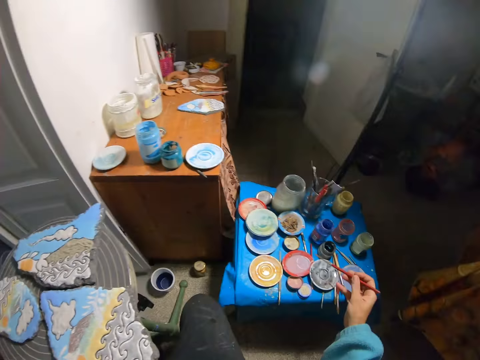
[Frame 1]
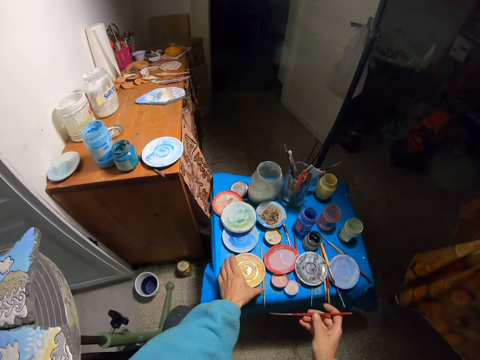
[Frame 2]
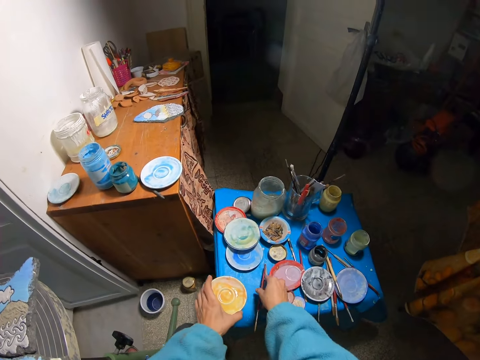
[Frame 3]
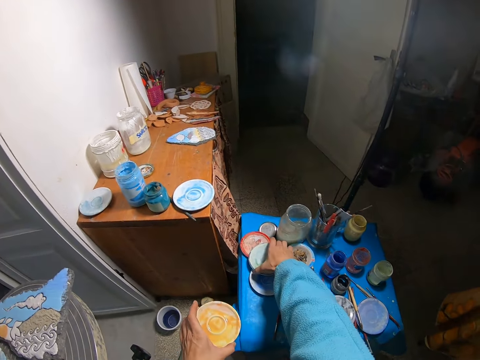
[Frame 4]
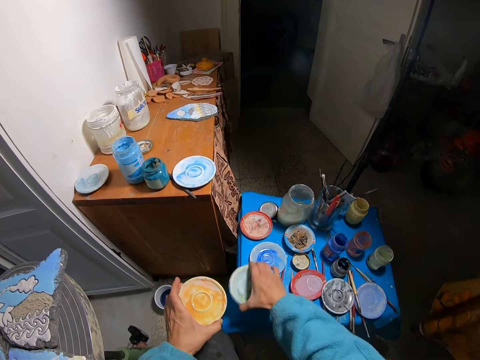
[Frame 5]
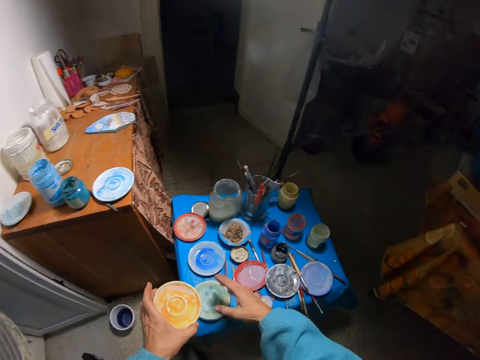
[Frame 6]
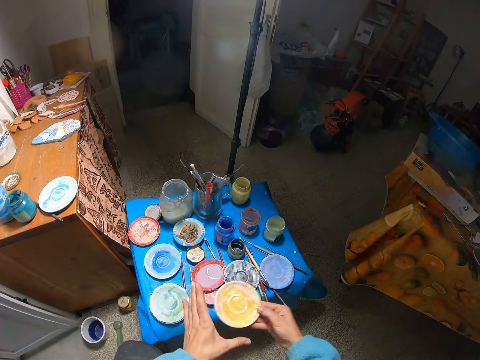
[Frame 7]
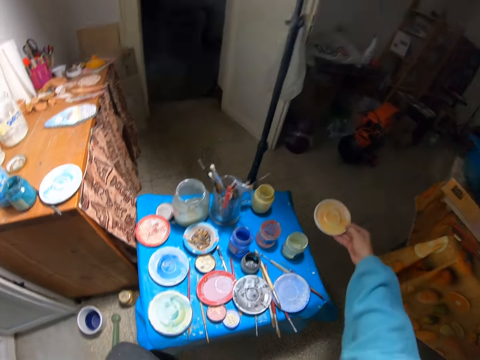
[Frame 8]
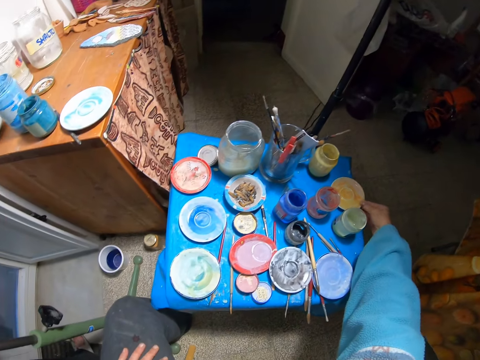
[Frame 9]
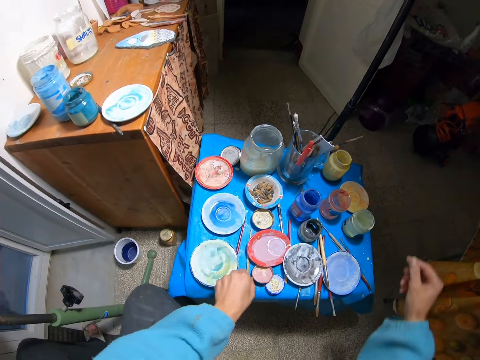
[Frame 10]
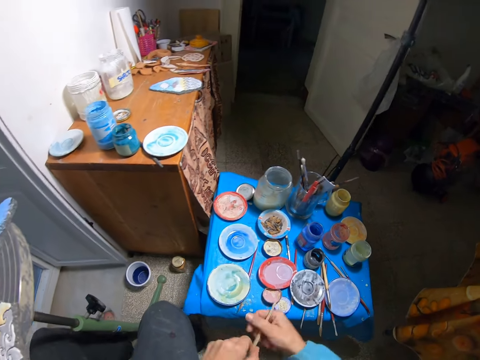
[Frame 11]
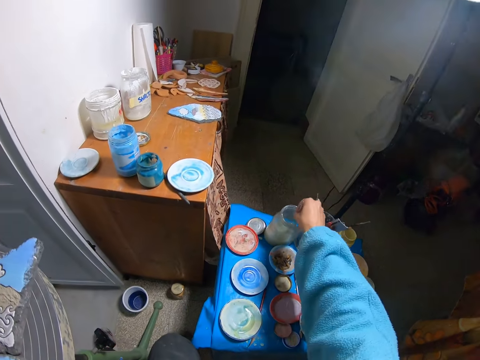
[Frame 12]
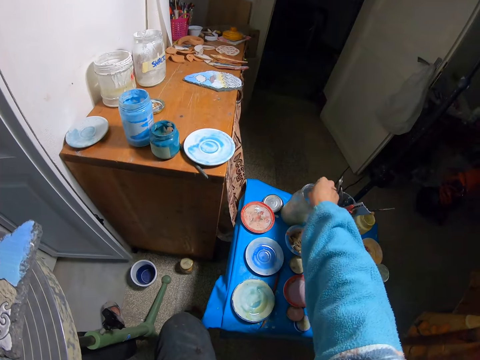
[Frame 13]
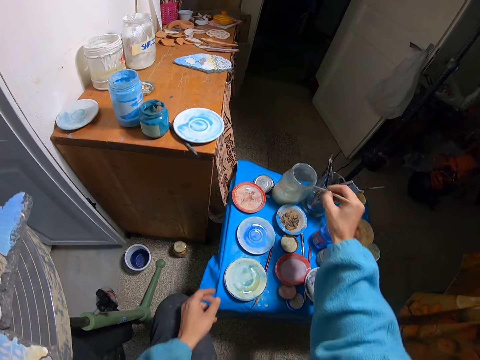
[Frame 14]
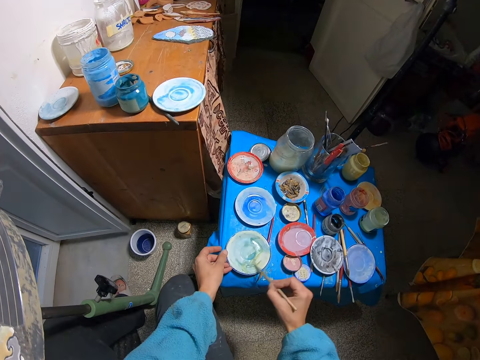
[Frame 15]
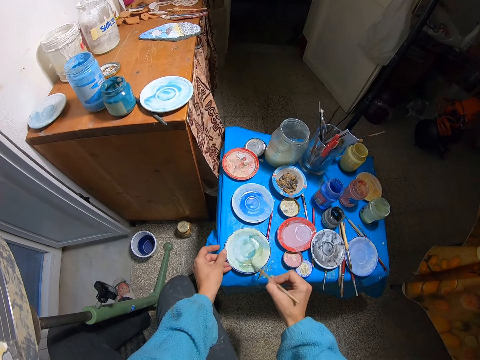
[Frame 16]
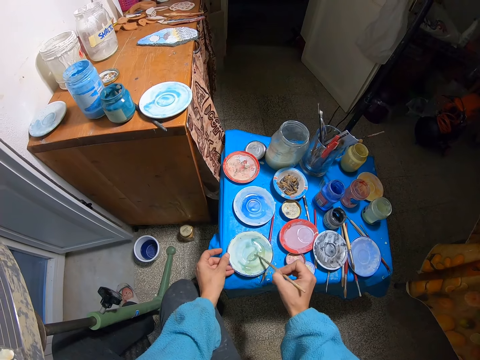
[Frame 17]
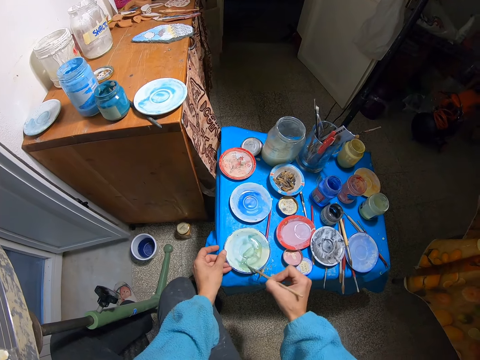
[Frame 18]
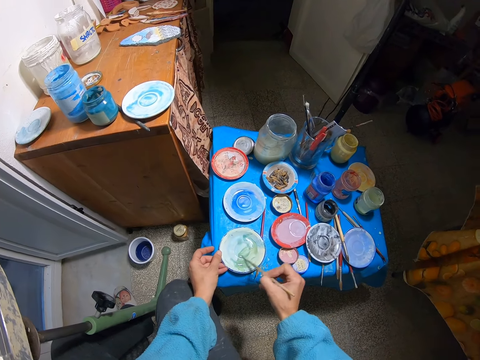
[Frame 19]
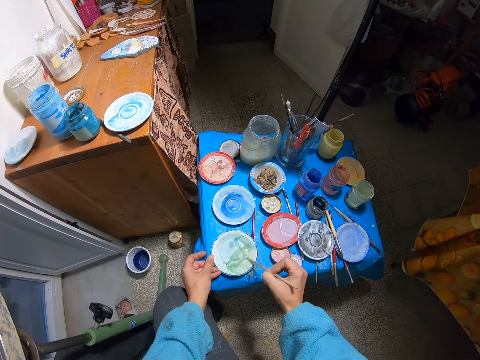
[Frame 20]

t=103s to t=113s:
The camera wearer picks the plate from a table with his left hand. He drops the paintbrush on the table with his right hand. He repositions the plate on the table with his right hand. He puts the plate at the end of the table with his right hand. He picks the paintbrush from the table with his left hand. He dips the paintbrush into the bottle of liquid with his right hand. He brushes the plate with the paintbrush in his right hand.

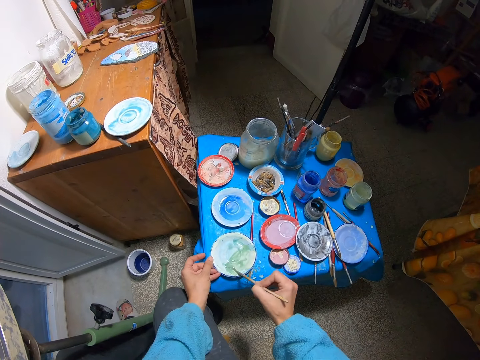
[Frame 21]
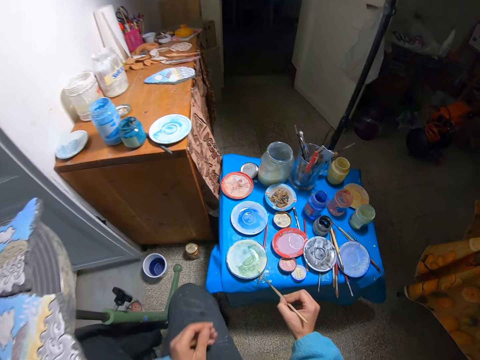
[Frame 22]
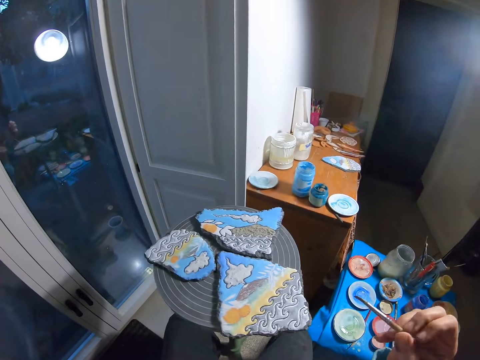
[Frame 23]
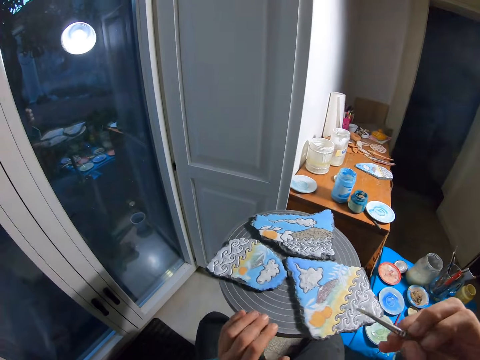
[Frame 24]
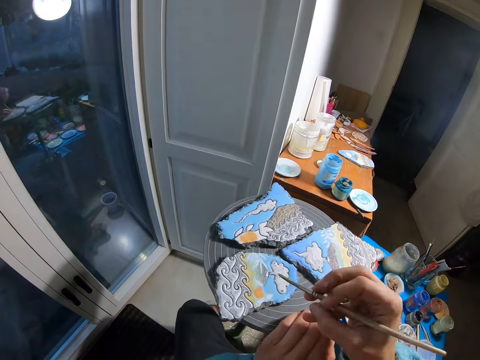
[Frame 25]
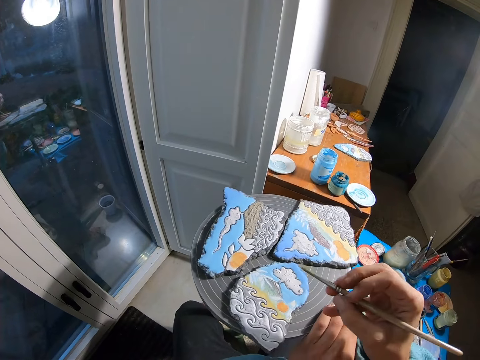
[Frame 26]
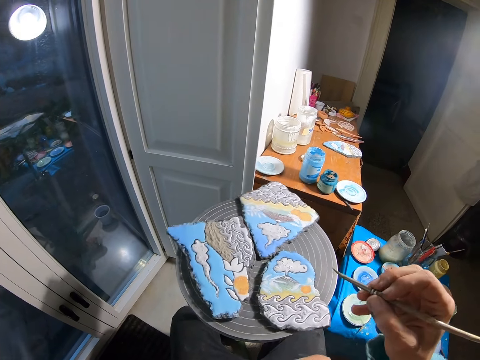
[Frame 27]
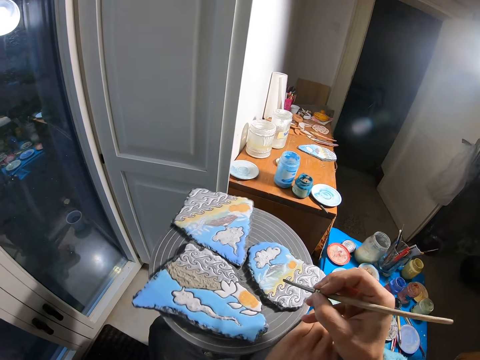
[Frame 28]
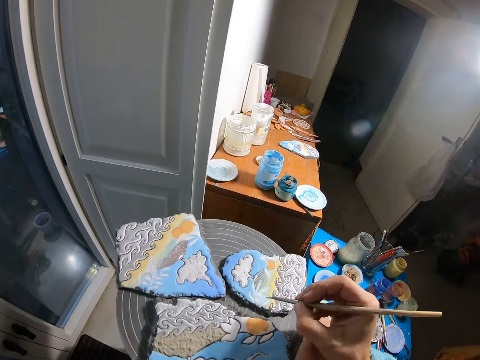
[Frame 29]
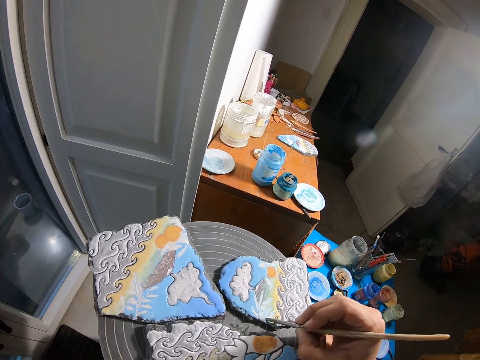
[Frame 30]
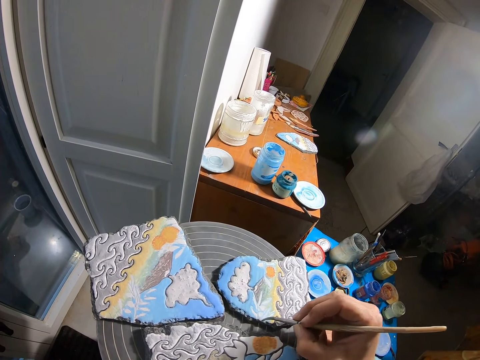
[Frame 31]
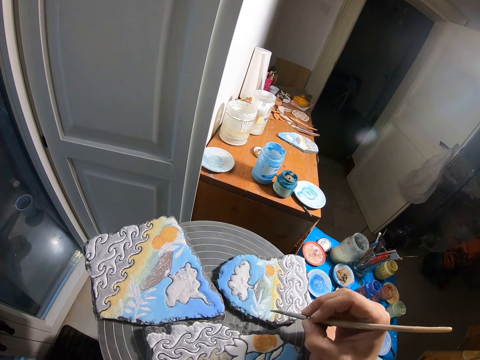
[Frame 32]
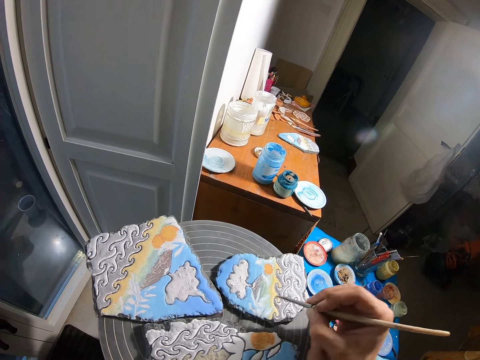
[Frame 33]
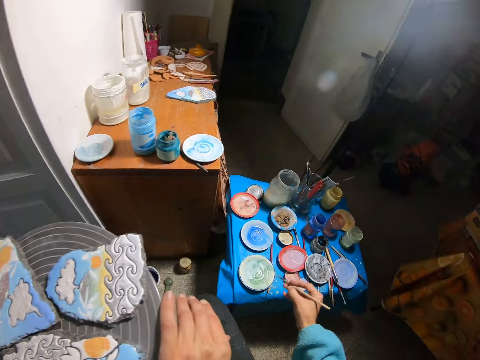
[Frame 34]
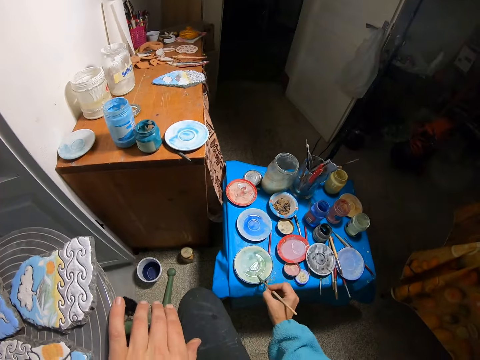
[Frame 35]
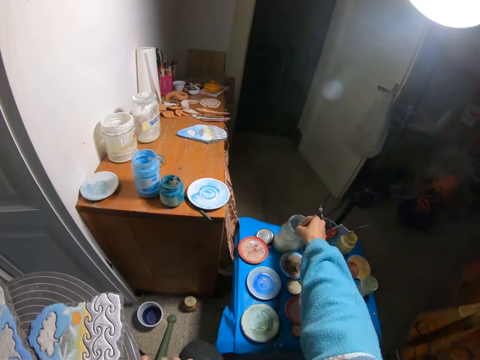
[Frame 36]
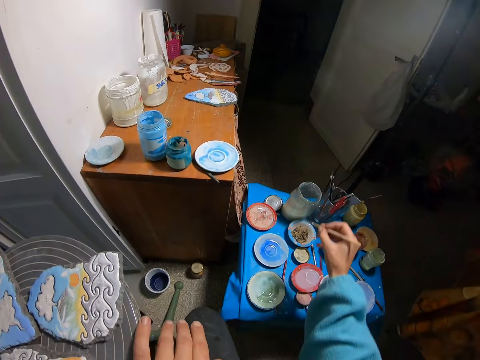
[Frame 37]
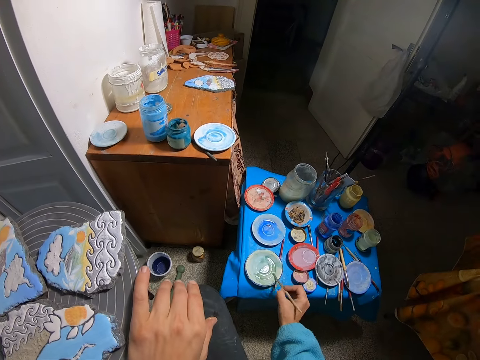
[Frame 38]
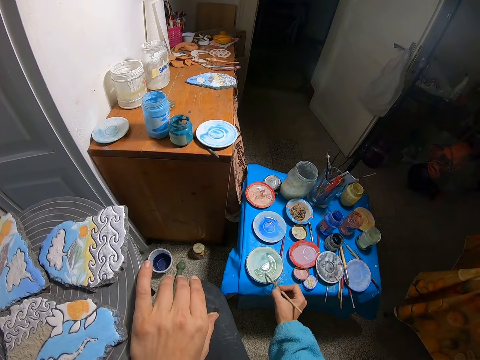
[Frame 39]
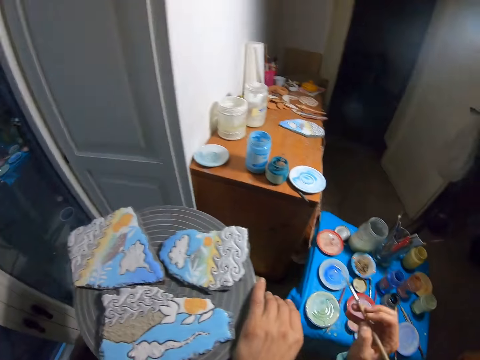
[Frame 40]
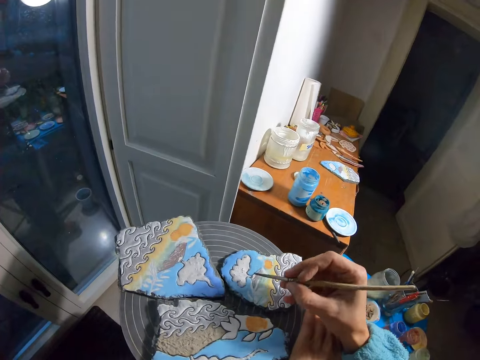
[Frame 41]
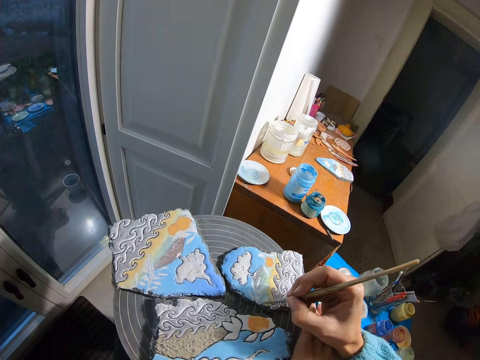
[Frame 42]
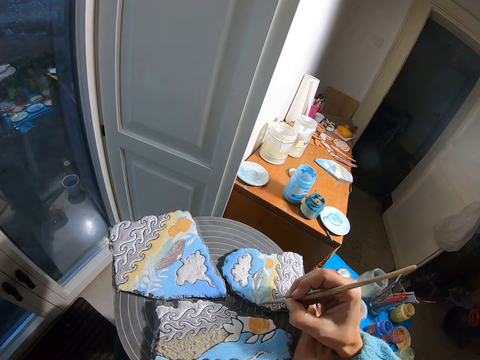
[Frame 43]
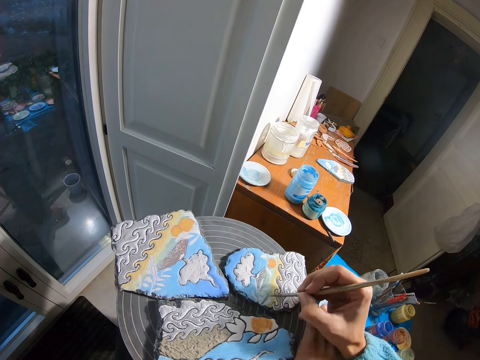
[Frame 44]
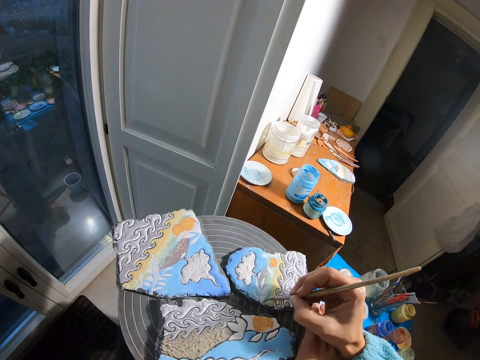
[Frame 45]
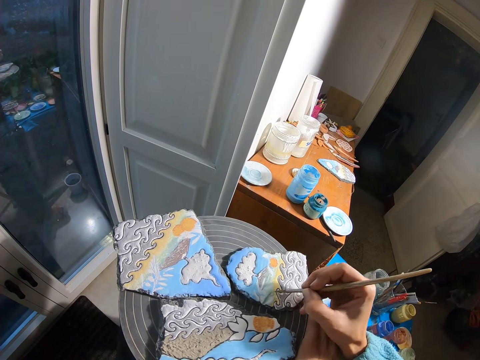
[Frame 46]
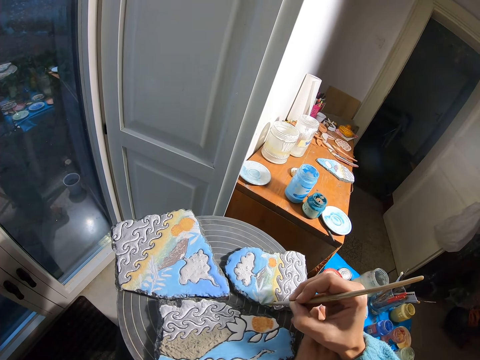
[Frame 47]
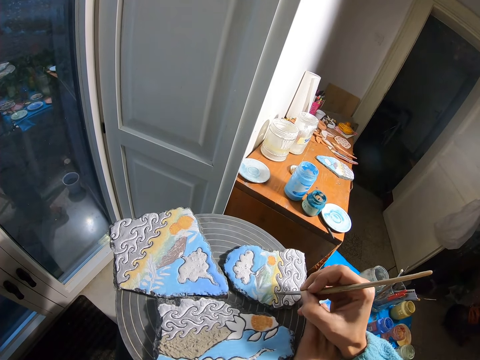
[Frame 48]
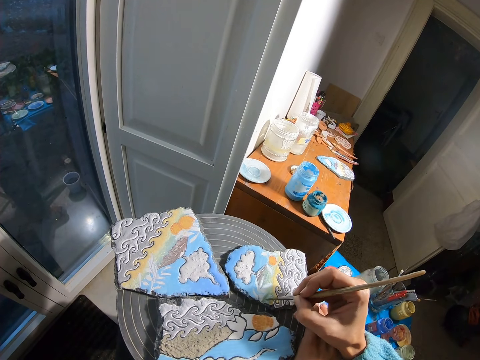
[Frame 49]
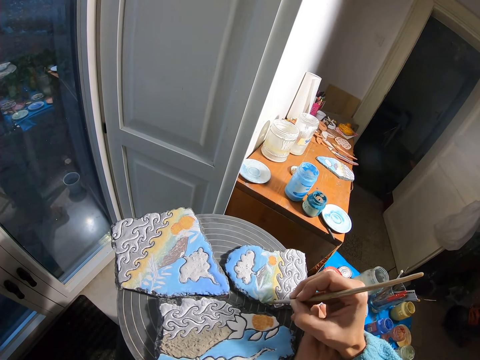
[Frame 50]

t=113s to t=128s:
The camera wearer turns the chair with his left hand. He turns the painting table. He paints the stone with the paintbrush in his right hand. He brushes the plate with the paintbrush in his right hand. He dips the paintbrush into the bottle of liquid with his right hand. He brushes the plate with the paintbrush in his right hand. He paints the stone with the paintbrush in his right hand.

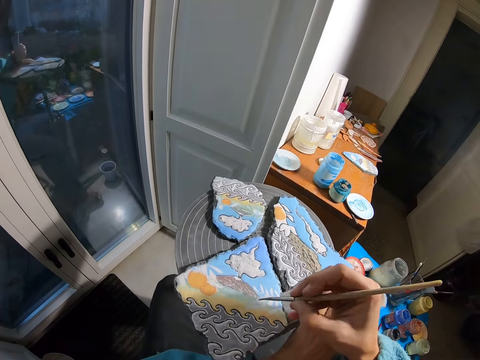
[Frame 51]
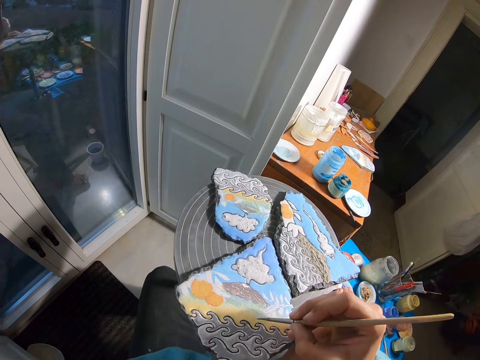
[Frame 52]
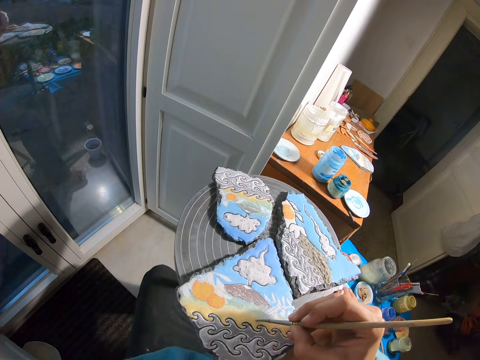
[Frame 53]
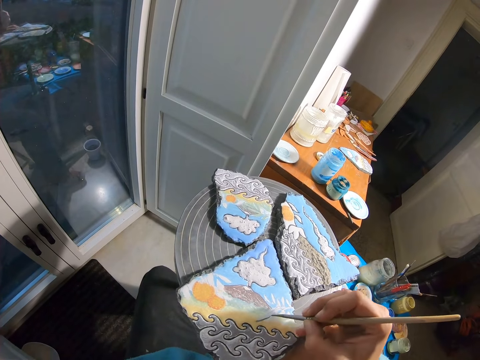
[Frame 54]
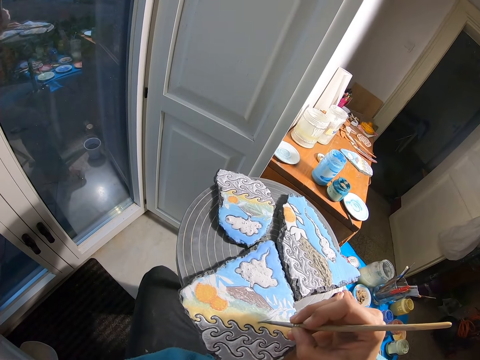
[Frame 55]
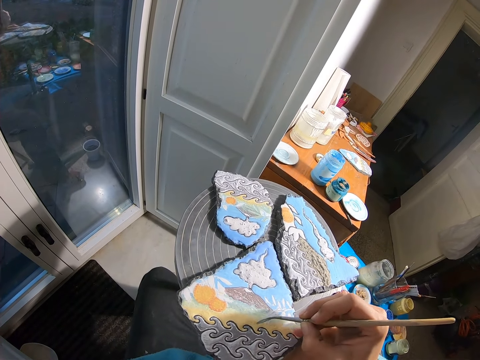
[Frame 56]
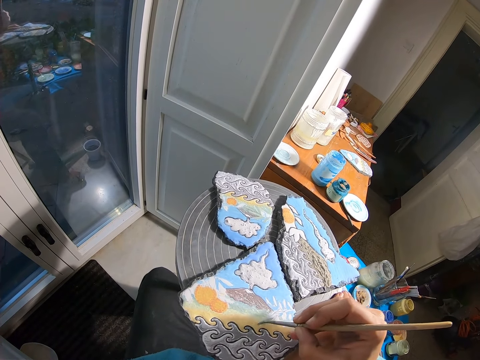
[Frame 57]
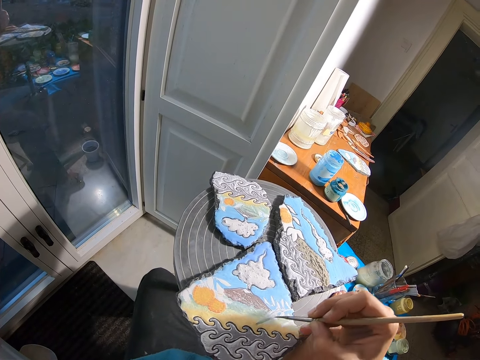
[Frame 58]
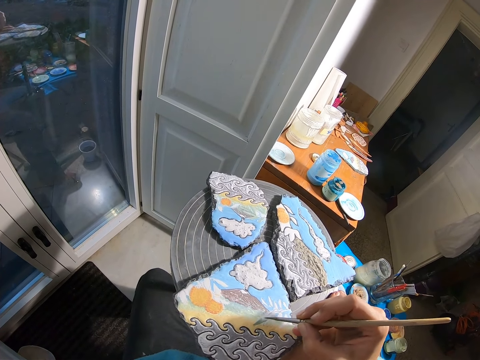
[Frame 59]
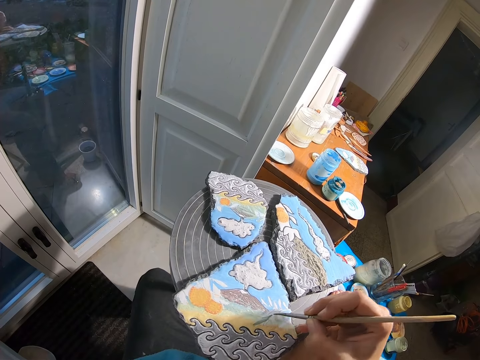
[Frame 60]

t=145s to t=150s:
The camera wearer paints the stone with the paintbrush in his right hand.
